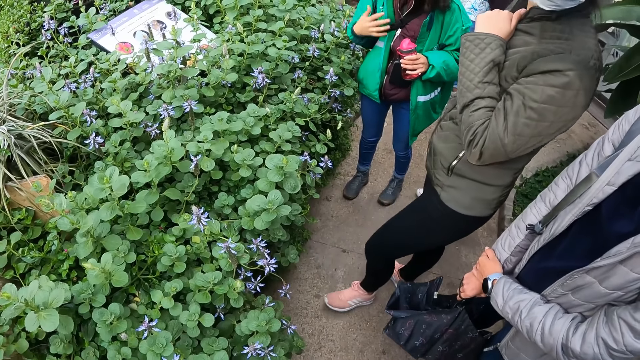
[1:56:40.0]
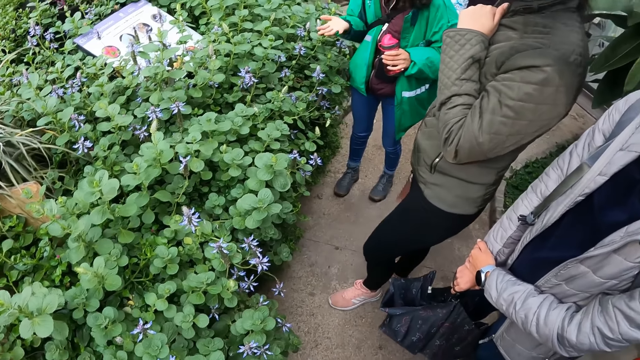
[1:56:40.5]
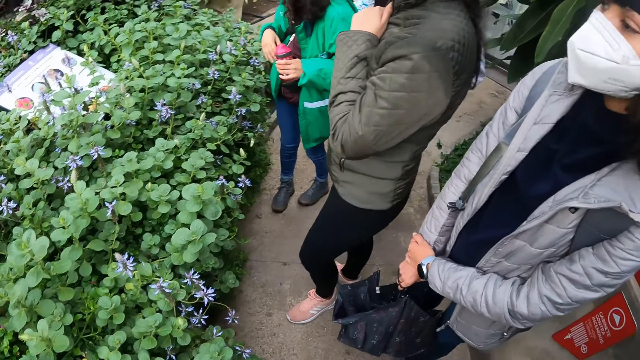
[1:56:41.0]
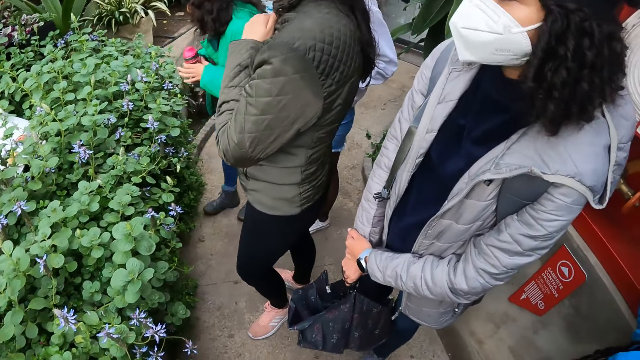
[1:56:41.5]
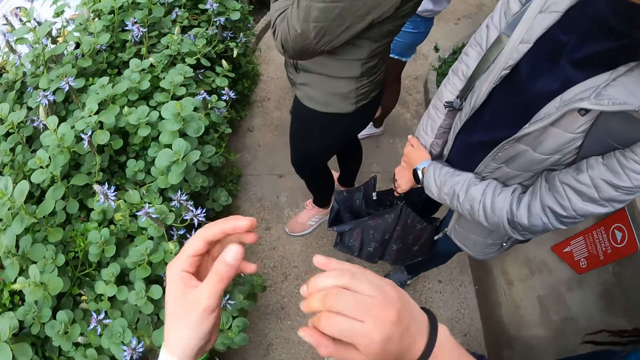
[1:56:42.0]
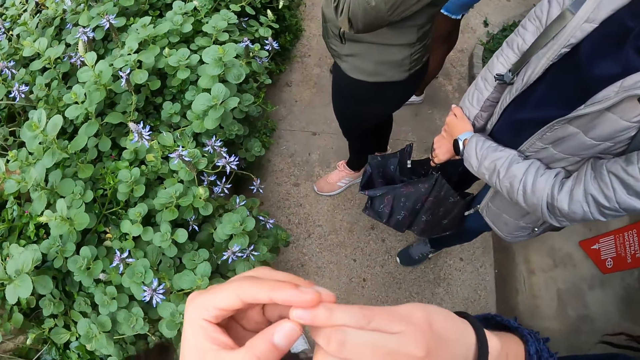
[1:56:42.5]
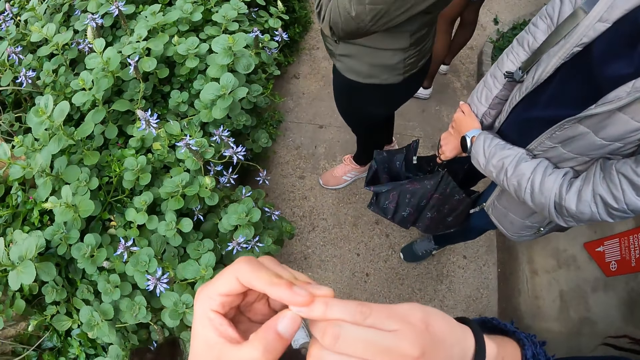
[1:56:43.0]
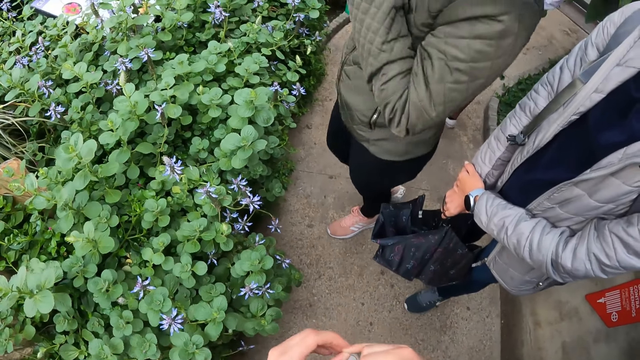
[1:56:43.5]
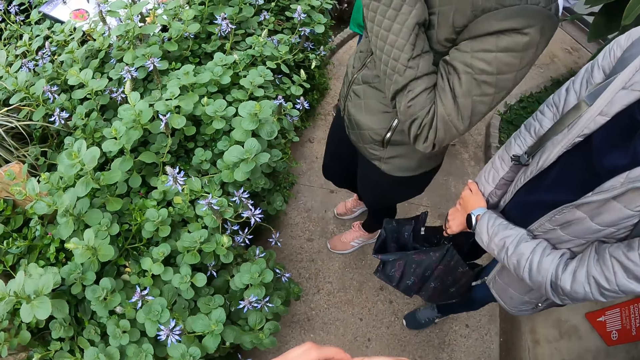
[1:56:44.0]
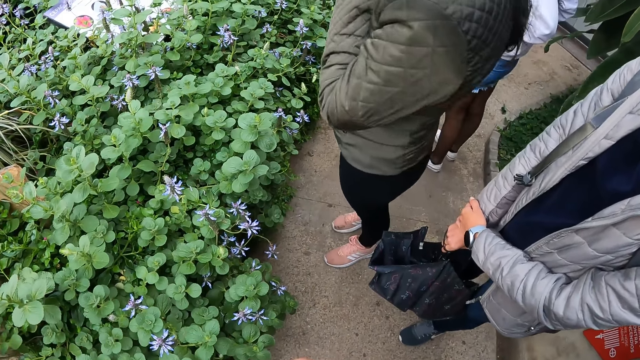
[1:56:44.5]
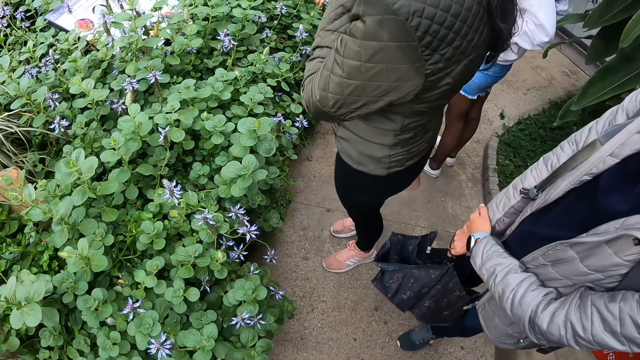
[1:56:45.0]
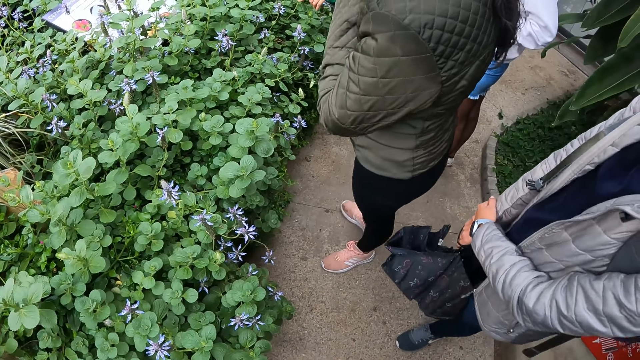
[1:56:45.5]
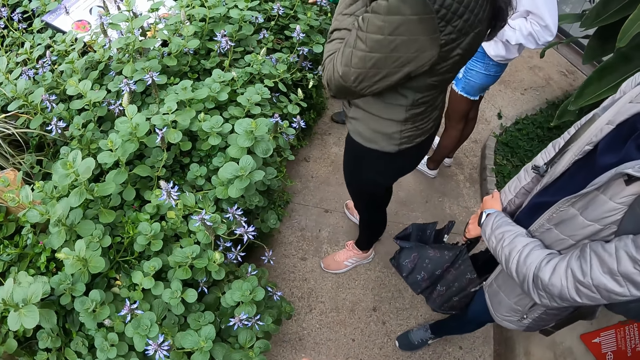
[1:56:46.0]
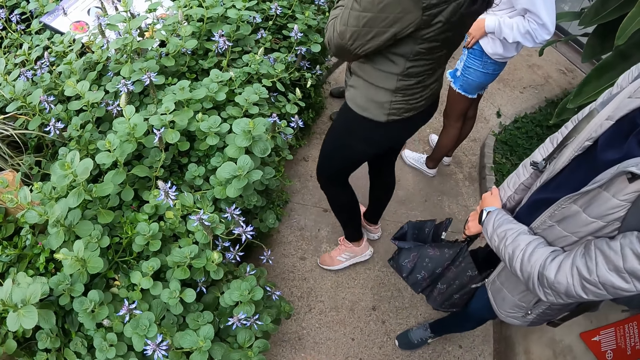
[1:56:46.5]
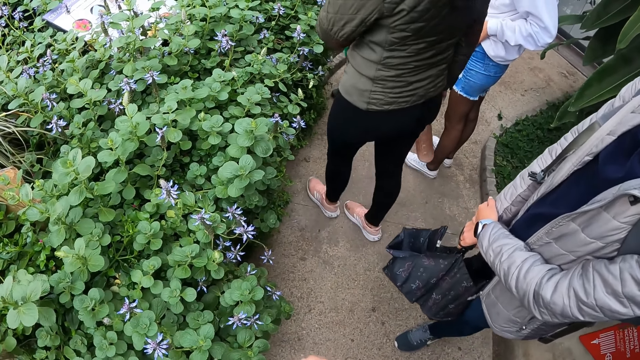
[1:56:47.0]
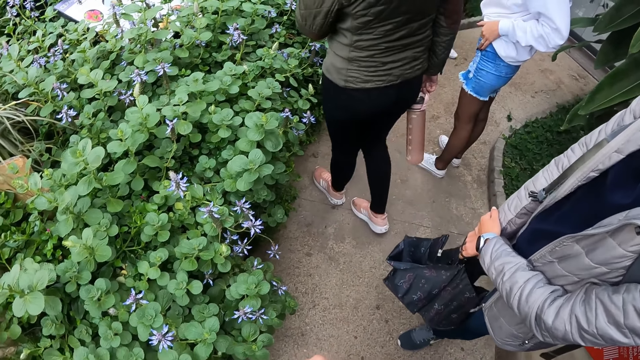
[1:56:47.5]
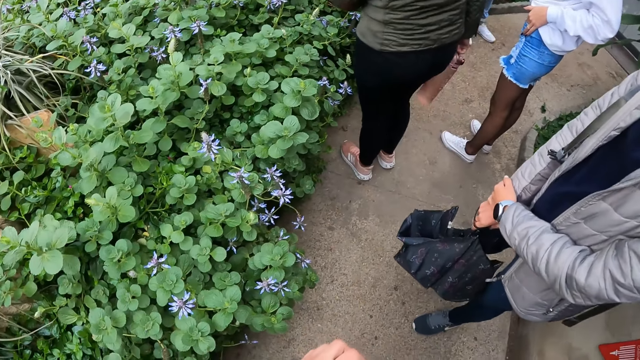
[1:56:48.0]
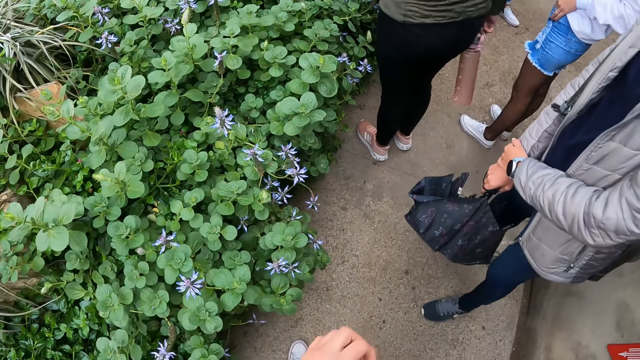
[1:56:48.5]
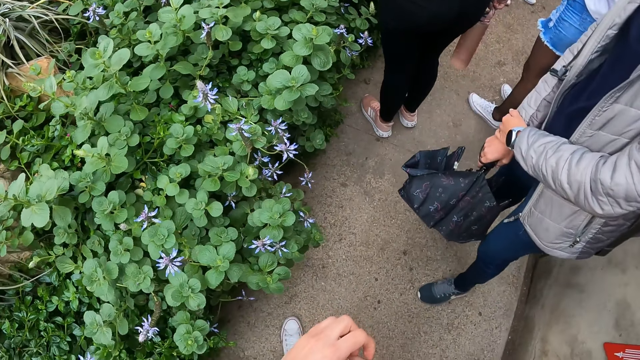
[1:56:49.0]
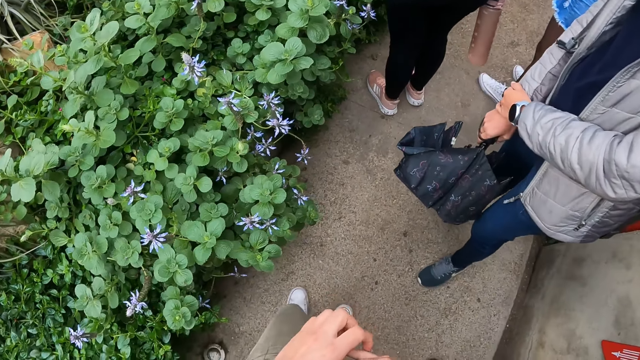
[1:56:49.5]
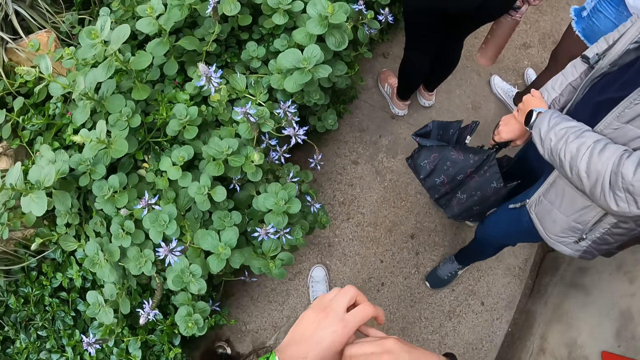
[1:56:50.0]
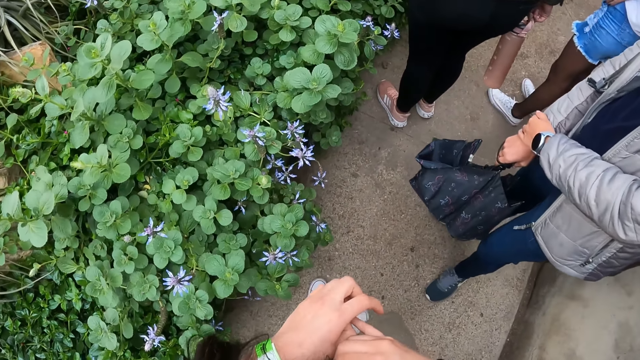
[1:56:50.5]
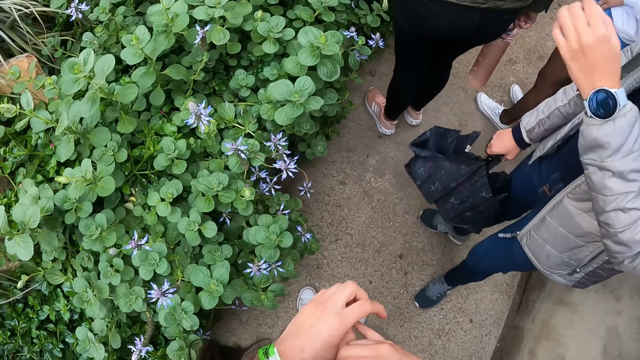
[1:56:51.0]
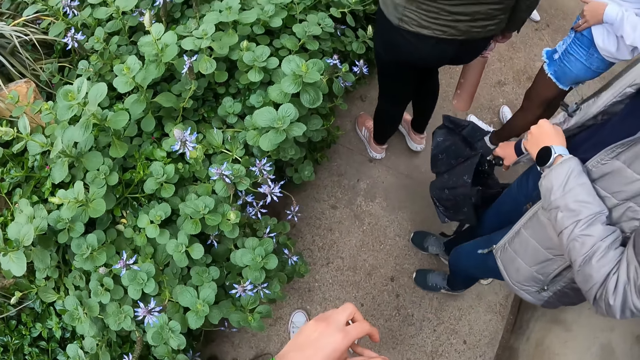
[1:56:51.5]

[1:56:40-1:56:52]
The camera wearer checks her fingers. She touches a nail.

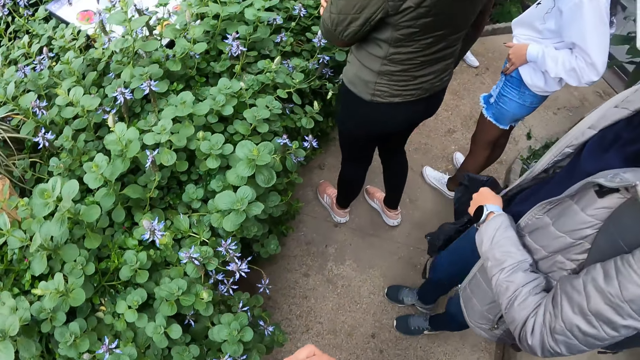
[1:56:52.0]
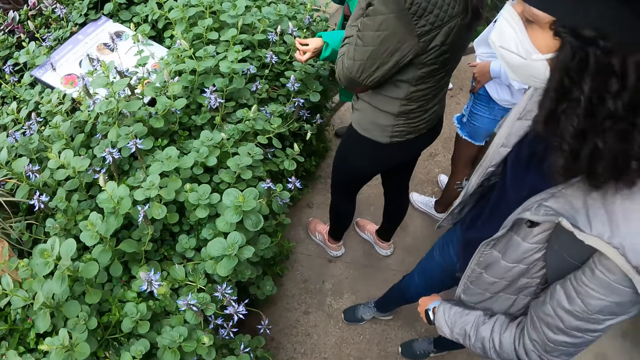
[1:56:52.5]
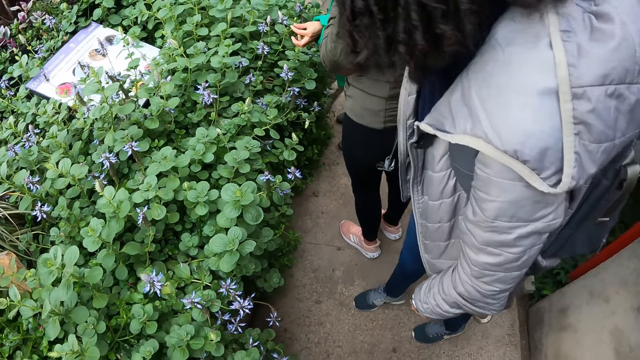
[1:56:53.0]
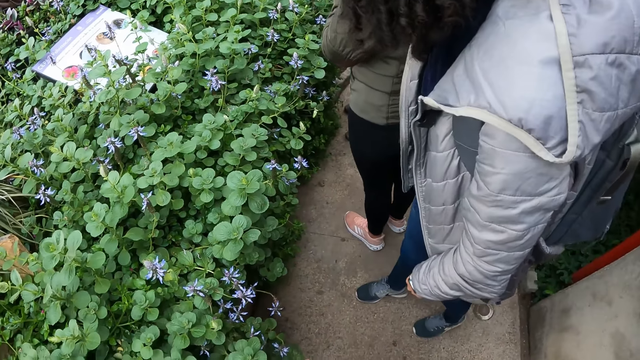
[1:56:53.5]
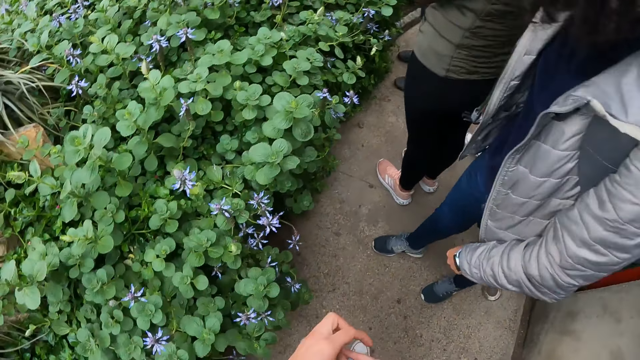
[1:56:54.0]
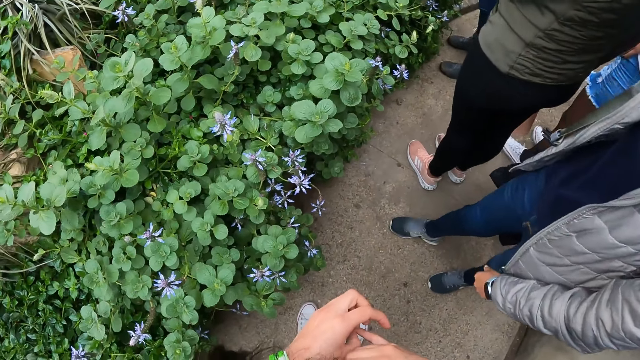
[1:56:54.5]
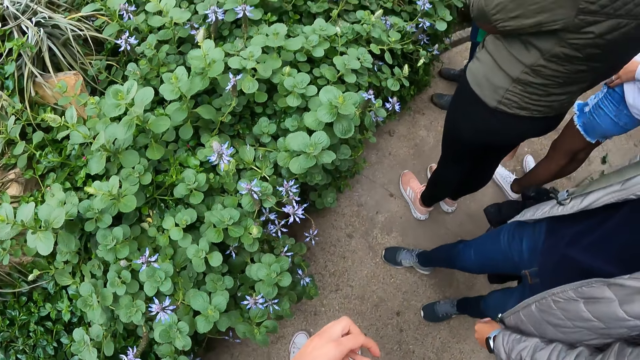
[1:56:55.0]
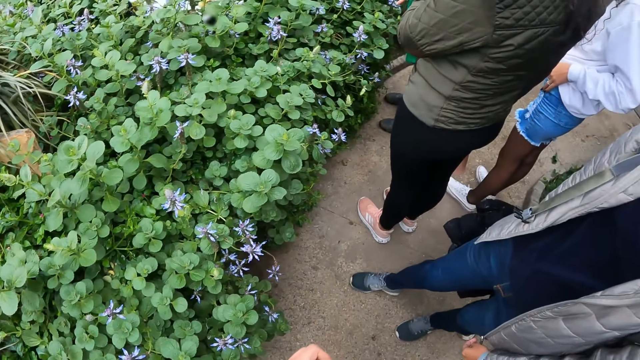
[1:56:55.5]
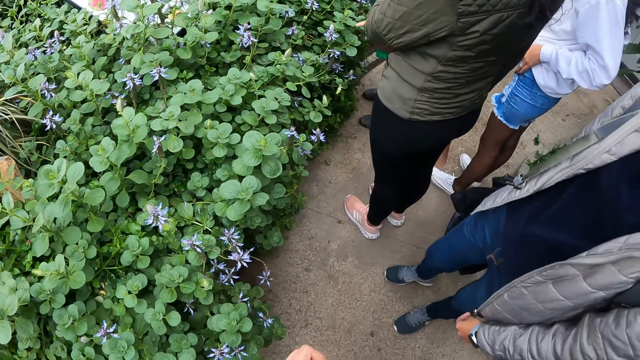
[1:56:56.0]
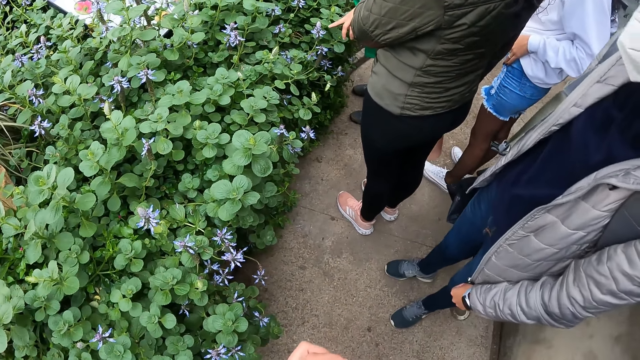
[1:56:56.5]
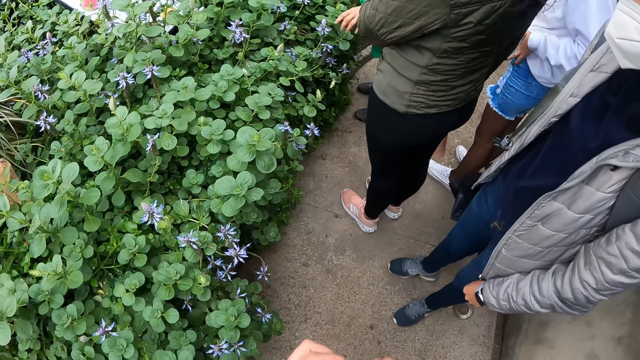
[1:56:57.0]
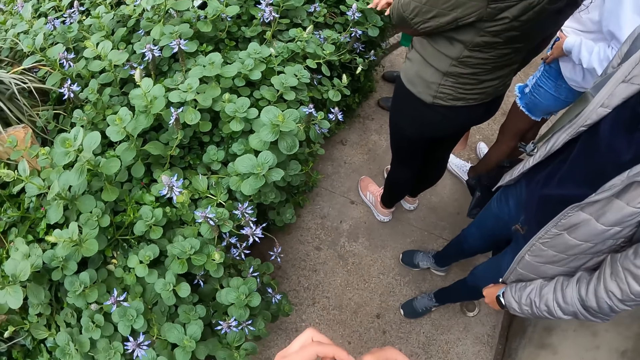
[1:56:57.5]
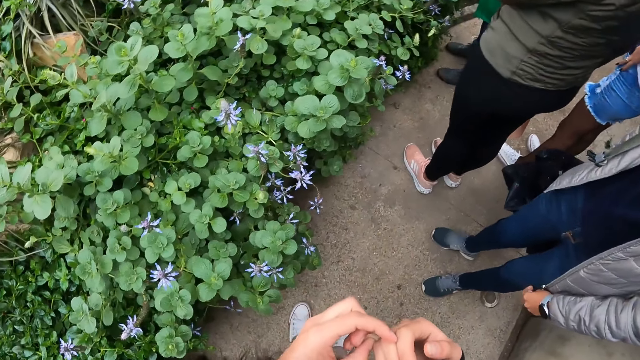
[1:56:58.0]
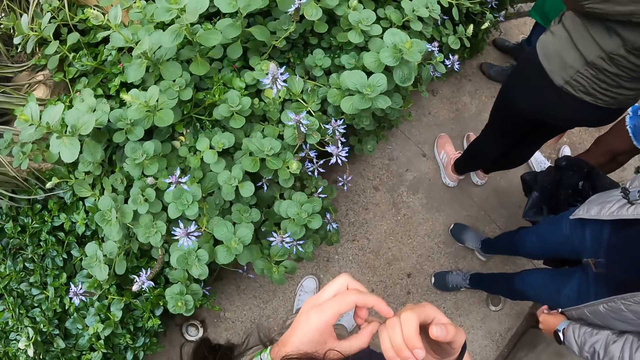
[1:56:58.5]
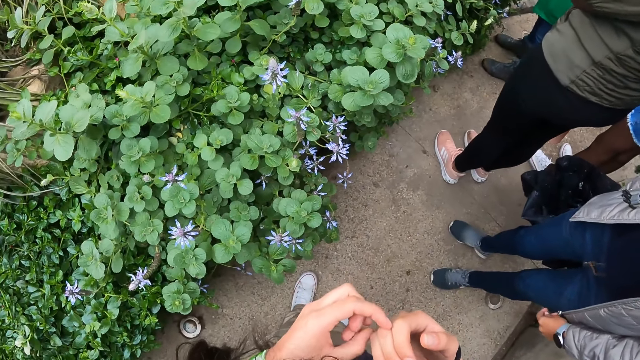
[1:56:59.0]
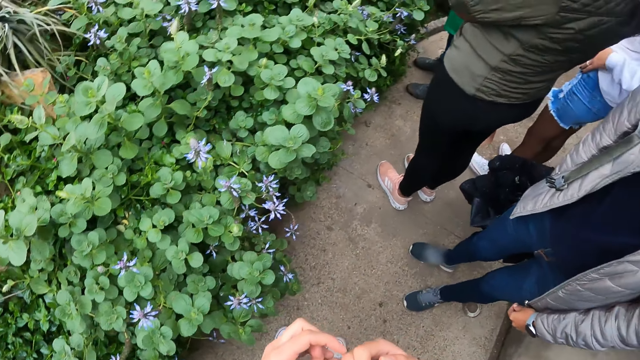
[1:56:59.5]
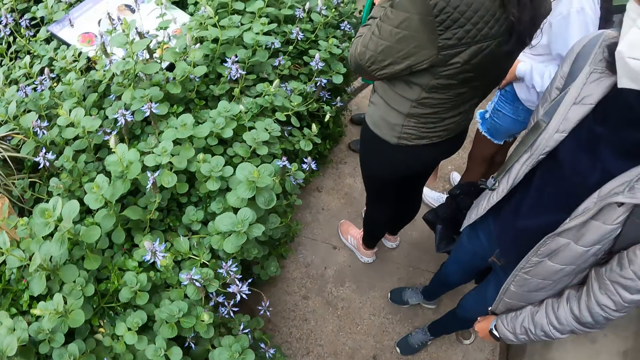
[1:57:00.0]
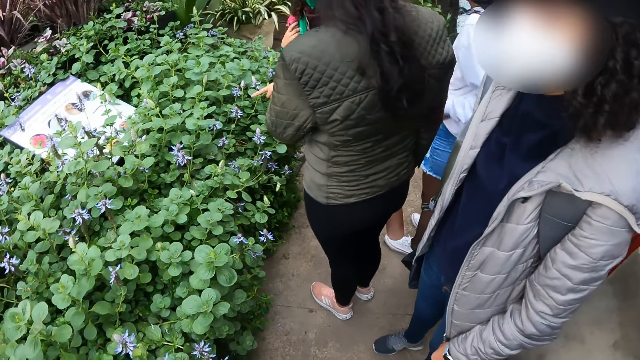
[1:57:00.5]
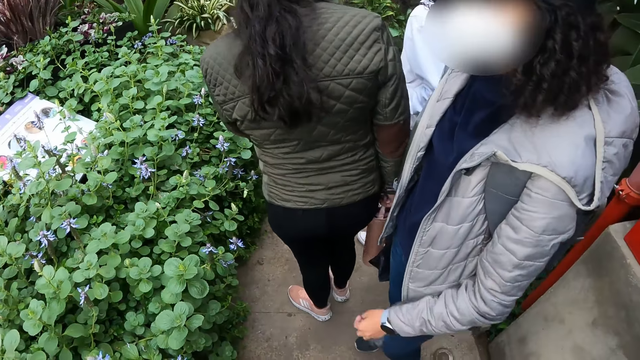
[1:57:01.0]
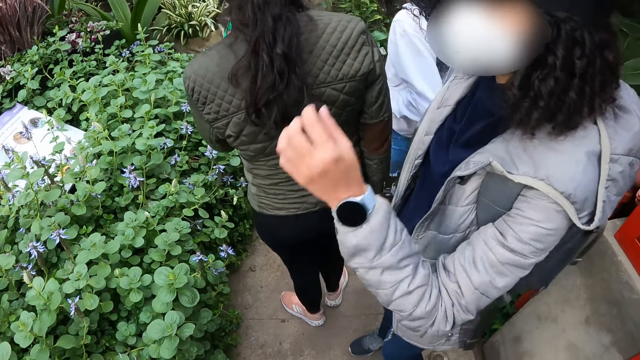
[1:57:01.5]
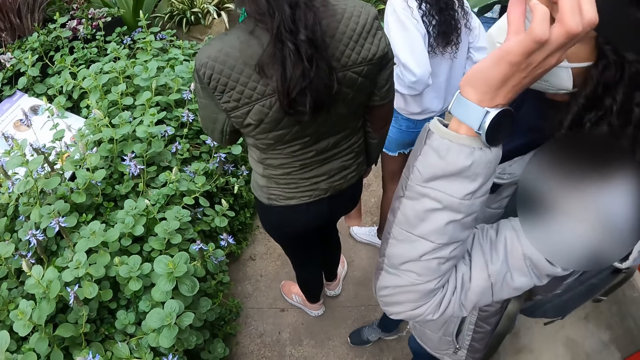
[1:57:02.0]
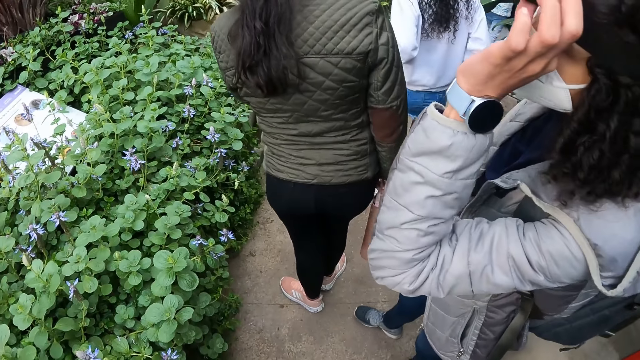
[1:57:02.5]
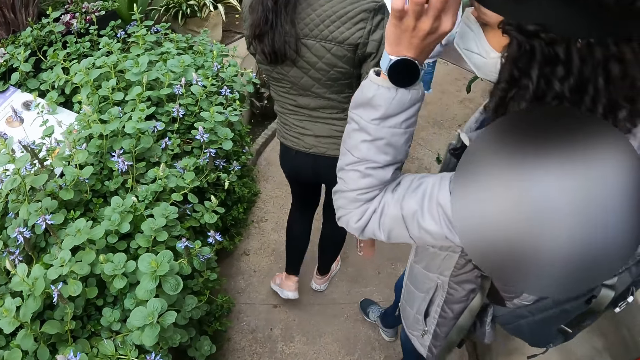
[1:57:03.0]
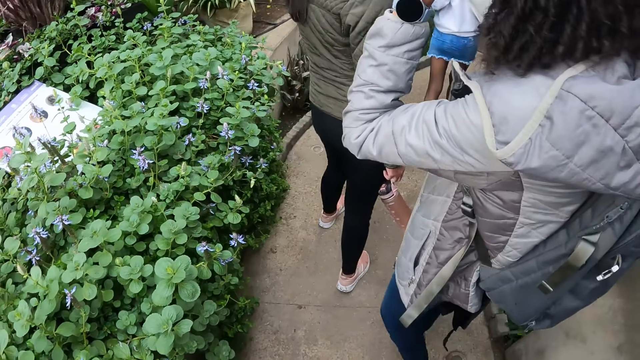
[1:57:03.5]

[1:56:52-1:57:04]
Another woman touches a camera on her head with her left hand.
